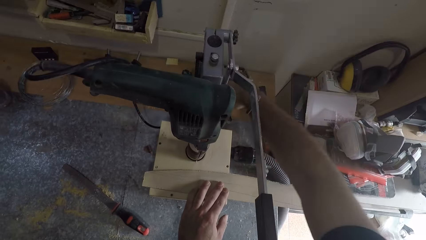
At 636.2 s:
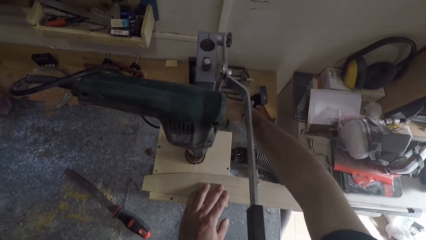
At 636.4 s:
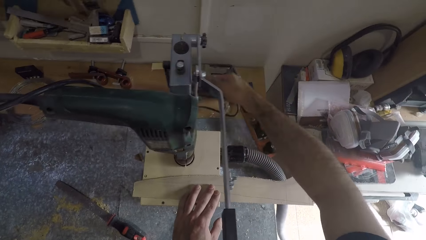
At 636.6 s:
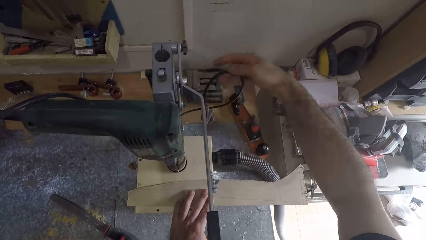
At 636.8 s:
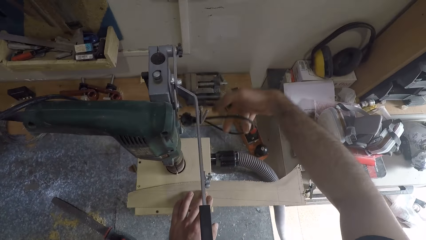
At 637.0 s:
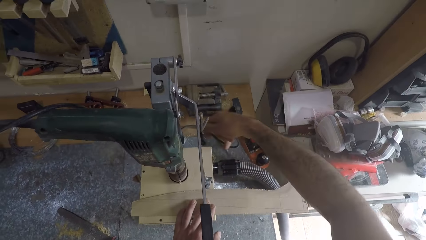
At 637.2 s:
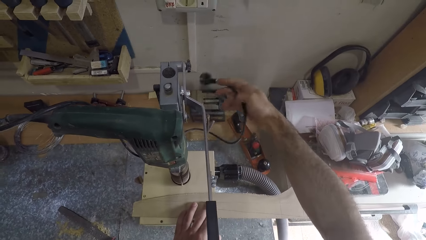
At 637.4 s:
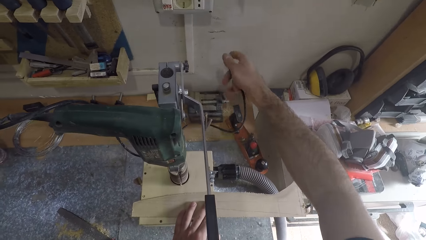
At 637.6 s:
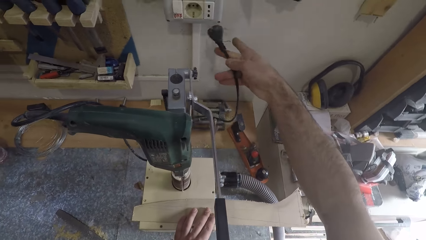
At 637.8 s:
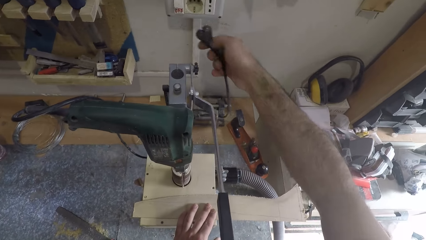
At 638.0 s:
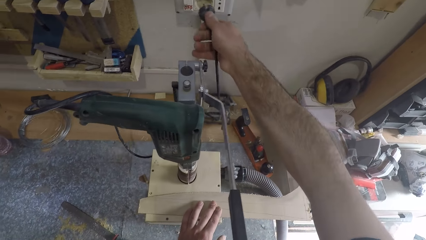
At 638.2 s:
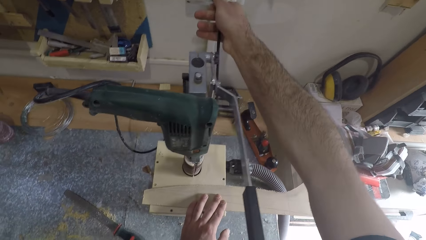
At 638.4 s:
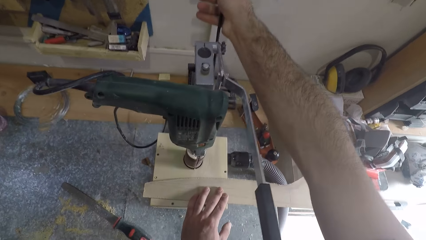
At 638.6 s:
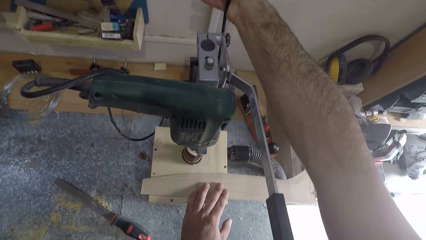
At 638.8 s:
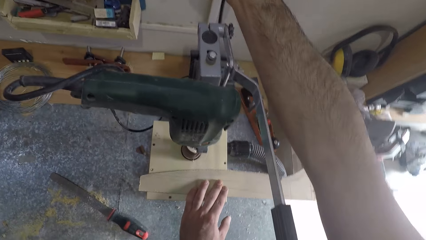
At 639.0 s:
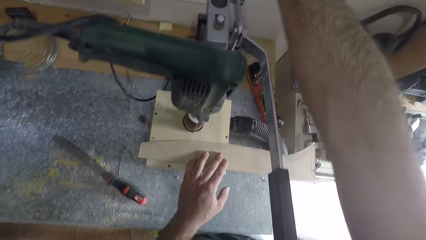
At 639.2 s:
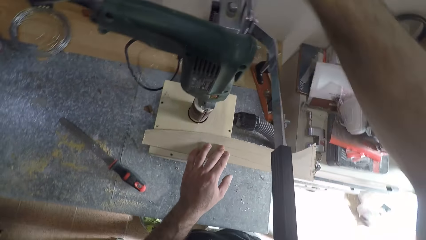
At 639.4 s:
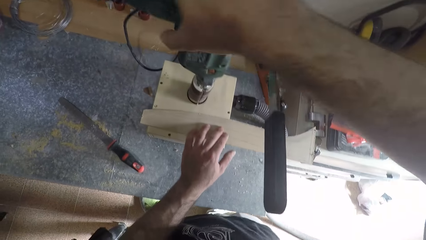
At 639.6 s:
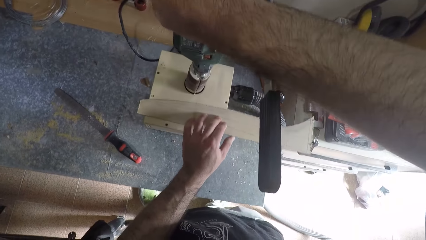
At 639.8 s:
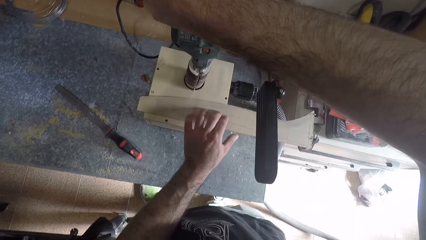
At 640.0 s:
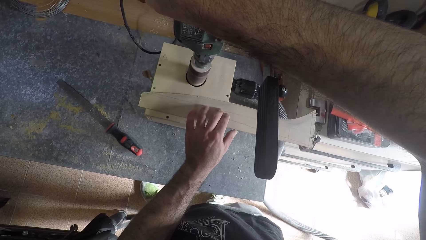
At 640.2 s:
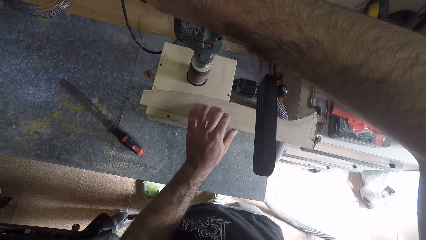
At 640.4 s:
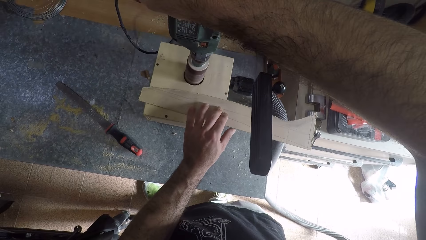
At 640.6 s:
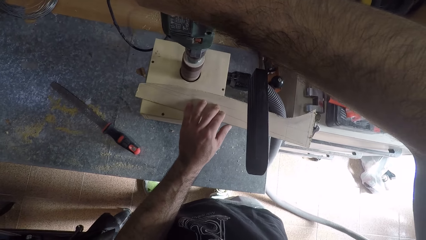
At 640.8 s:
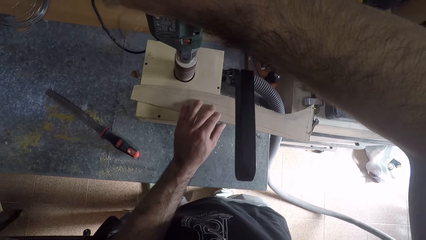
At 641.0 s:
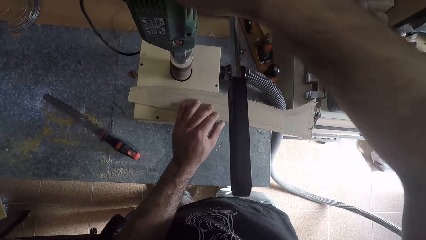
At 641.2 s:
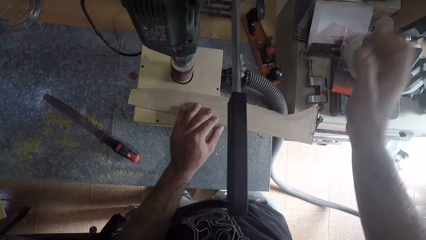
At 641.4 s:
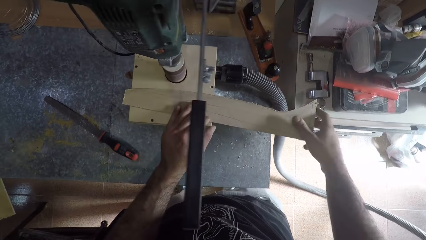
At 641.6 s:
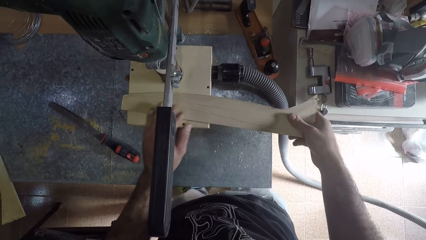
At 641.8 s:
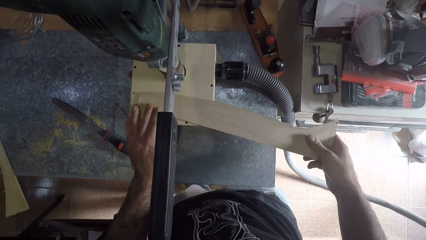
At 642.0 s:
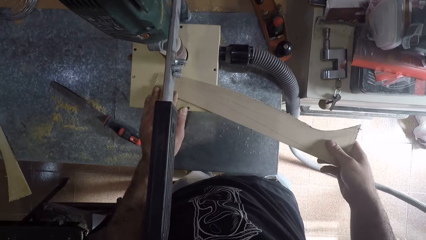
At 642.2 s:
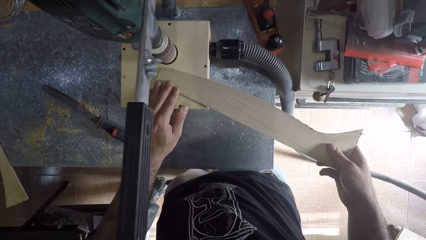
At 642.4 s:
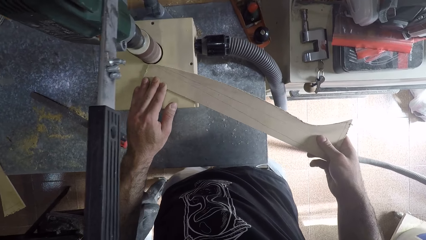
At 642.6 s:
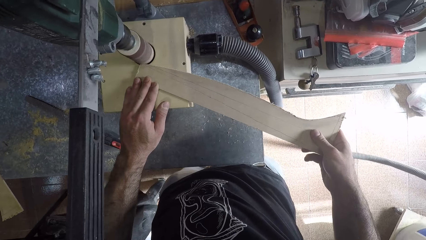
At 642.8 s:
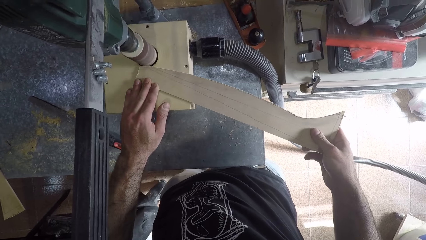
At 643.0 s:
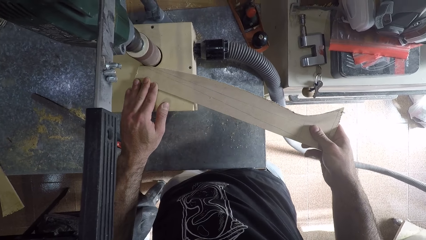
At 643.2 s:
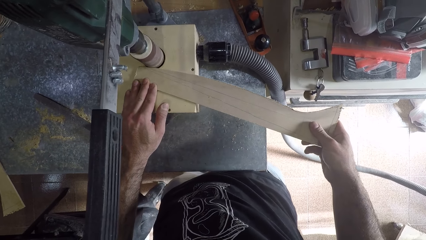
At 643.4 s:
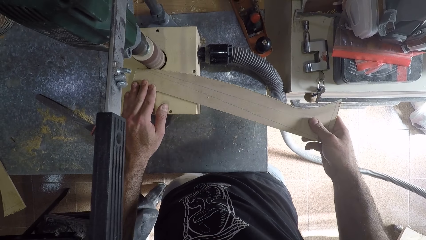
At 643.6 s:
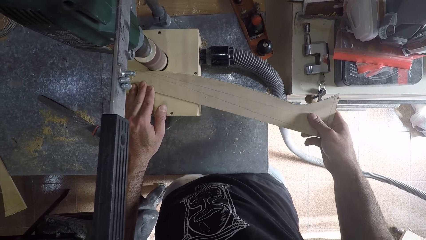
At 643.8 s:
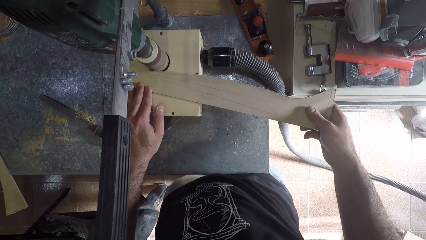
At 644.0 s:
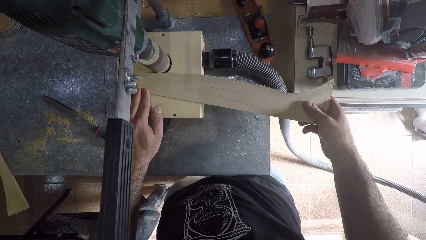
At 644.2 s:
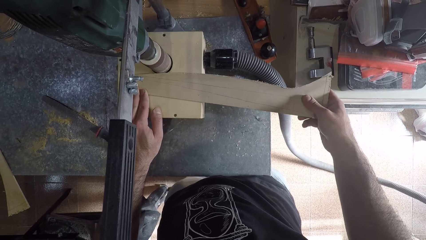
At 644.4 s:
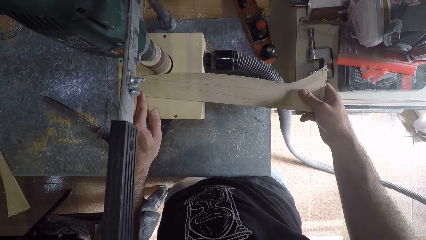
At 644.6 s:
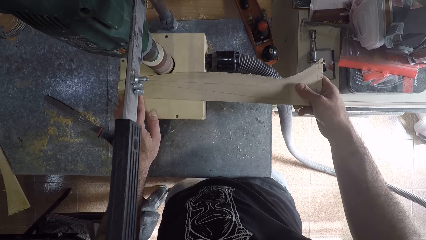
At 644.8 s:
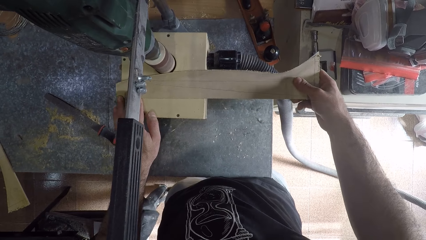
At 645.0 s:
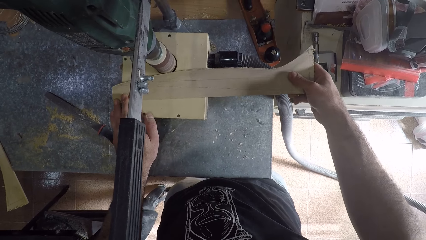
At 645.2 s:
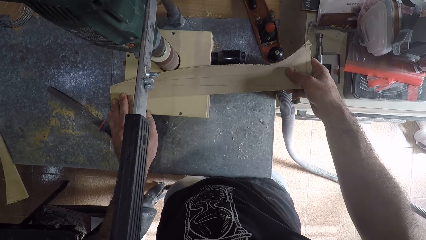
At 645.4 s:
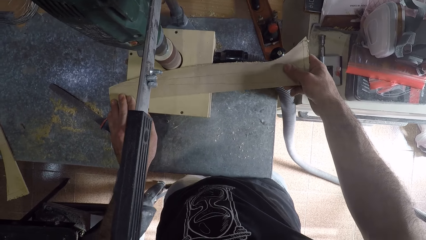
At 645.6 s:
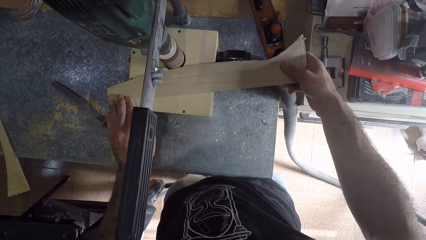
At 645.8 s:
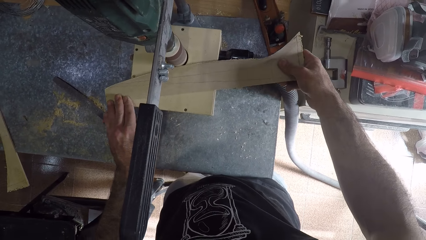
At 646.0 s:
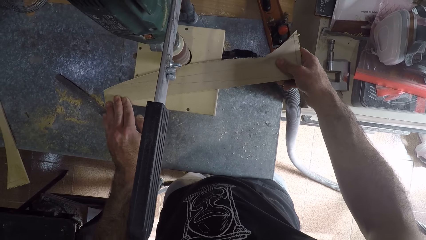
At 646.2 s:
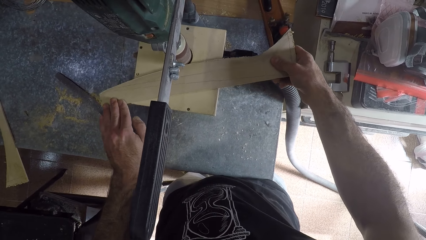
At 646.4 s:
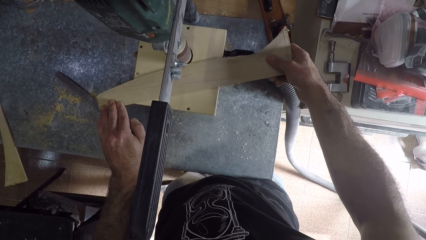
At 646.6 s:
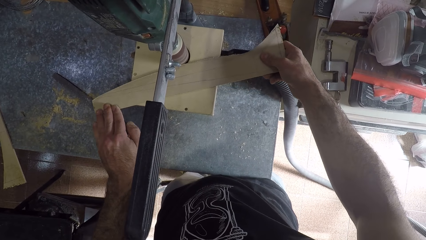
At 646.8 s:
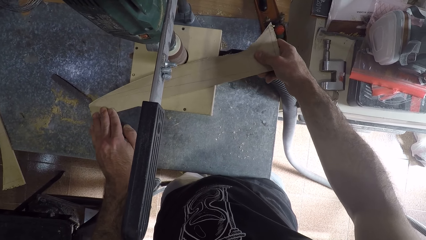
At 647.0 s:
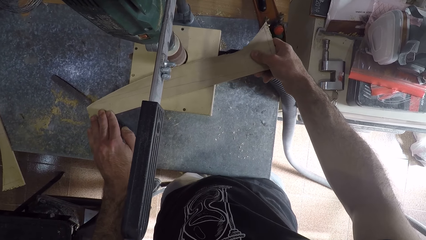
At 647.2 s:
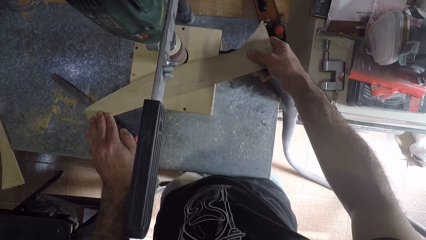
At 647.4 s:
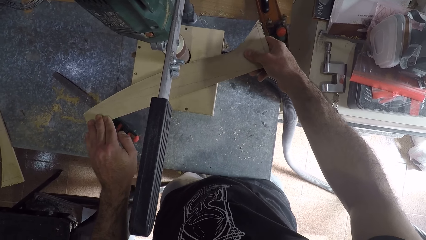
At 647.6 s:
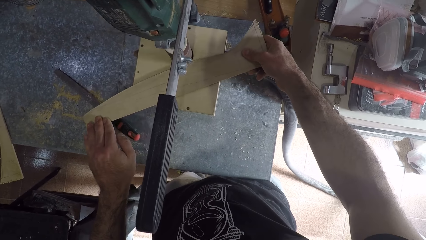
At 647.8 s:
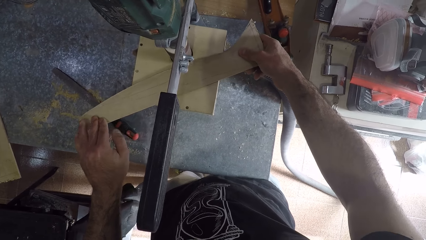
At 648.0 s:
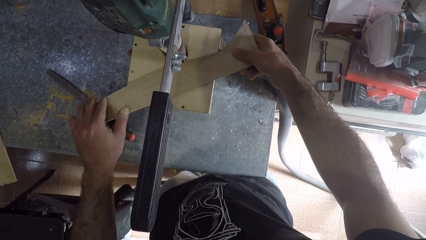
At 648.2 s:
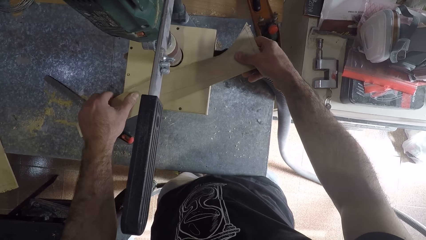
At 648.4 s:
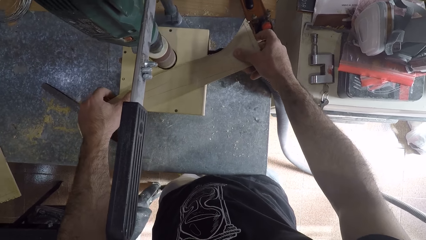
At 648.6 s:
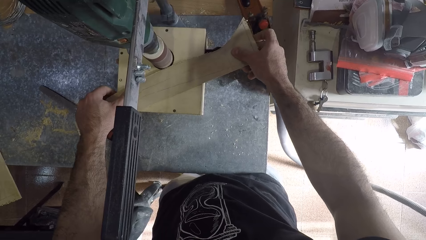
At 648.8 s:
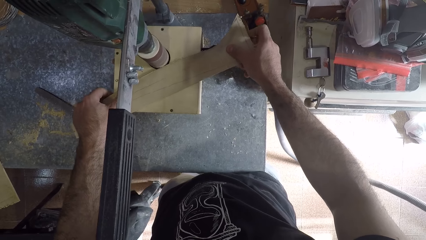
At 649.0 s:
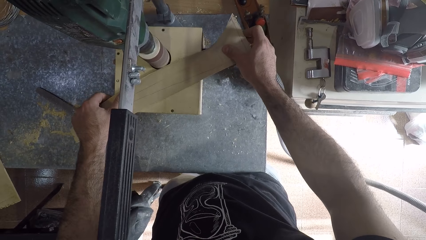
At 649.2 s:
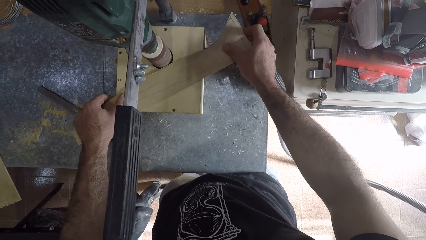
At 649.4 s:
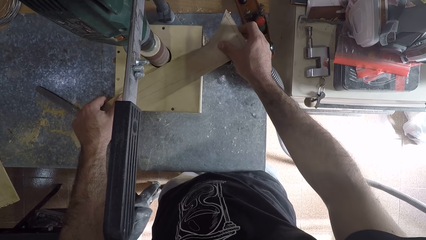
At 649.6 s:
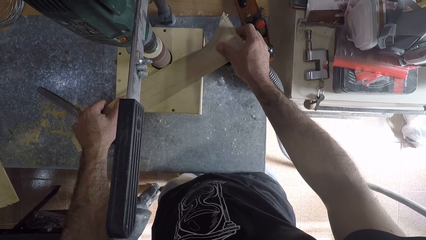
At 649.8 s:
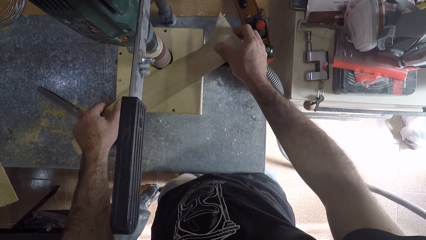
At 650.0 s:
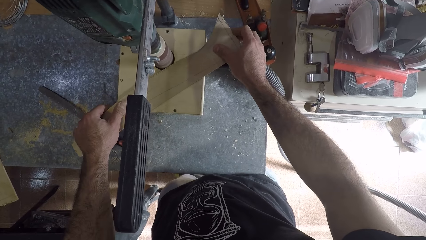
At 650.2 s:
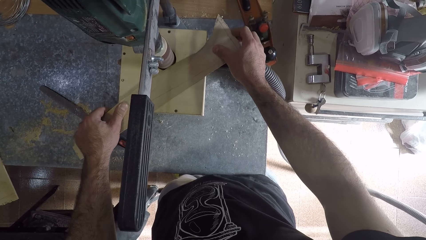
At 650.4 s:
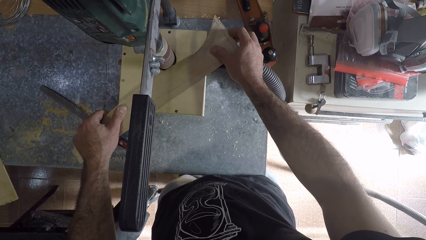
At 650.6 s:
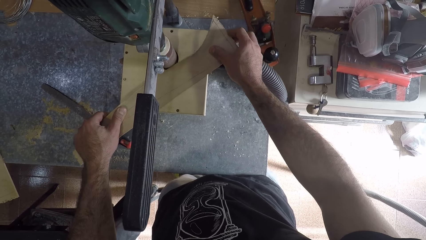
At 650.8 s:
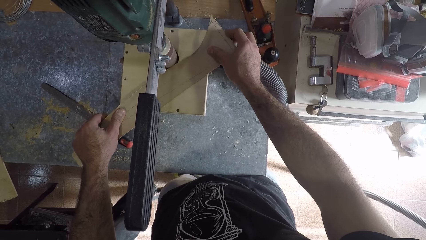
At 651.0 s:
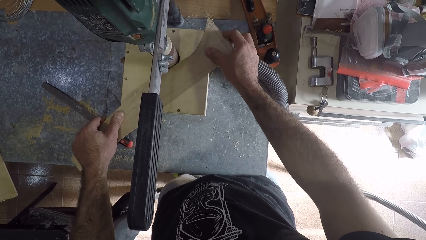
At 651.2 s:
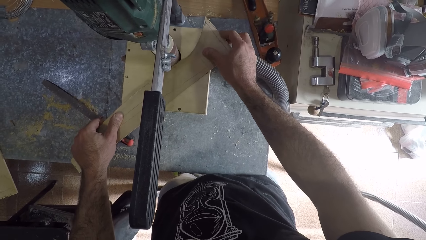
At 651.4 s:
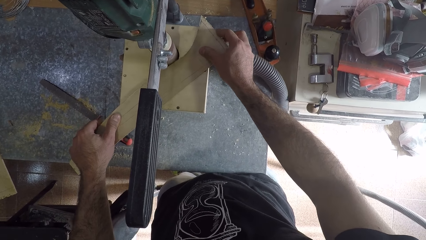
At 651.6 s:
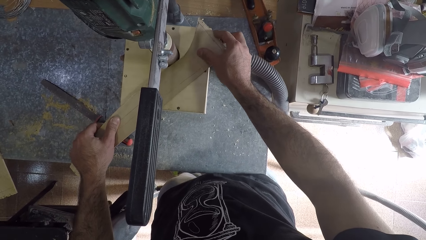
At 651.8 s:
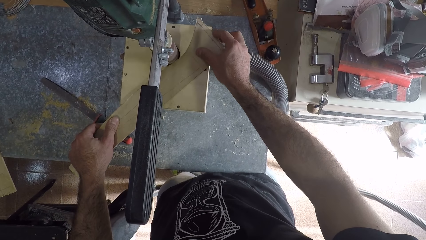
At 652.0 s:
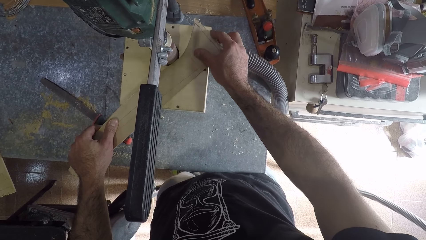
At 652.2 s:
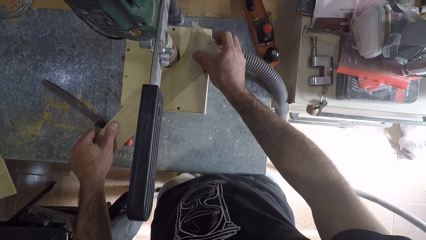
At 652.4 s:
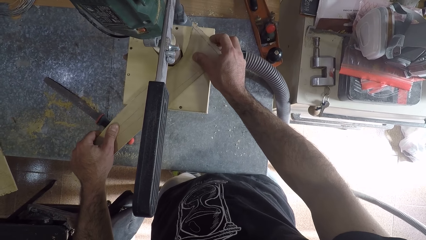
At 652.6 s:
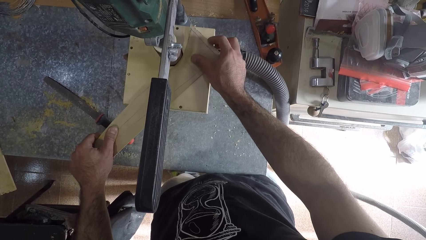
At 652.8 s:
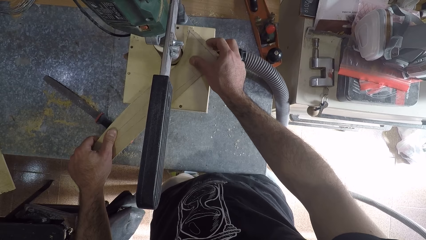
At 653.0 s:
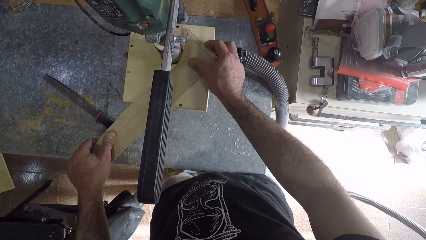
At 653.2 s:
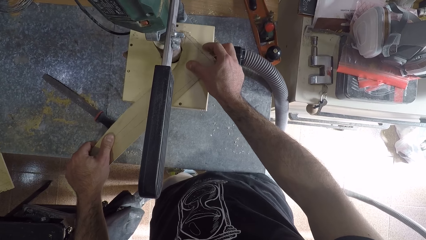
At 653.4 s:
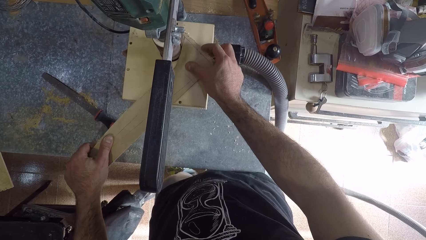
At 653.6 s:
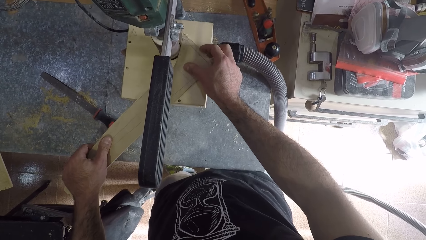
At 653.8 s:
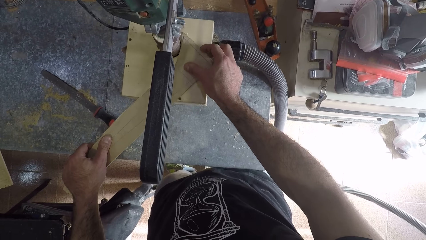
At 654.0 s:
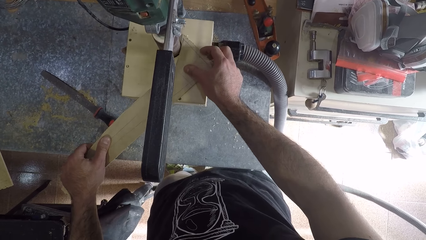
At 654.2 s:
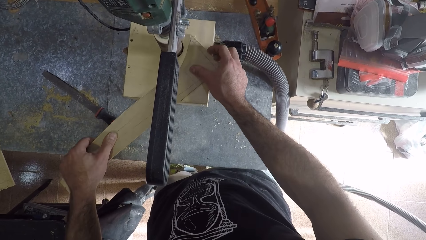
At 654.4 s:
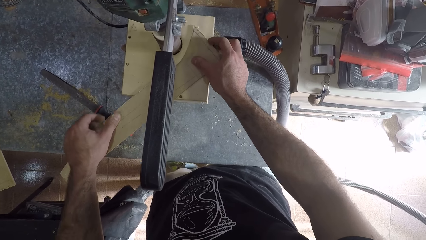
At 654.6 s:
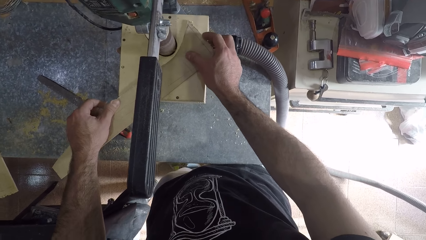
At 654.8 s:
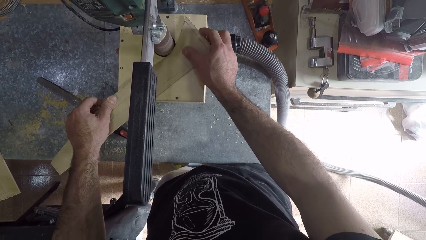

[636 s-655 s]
The camera wearer takes the drill machine cable. He plugs the drill machine cable into the wall socket with his right hand. He turns on a switch on the drilling machine. He smoothens the piece of wood with his drilling machine.
